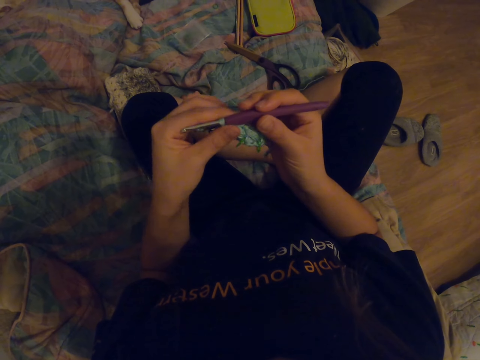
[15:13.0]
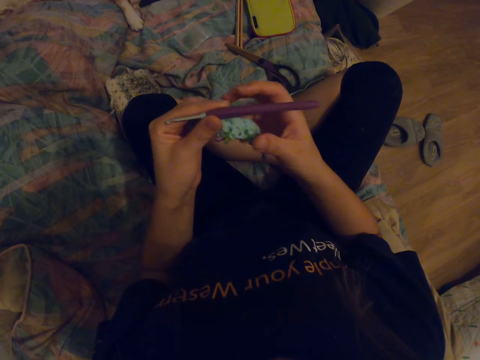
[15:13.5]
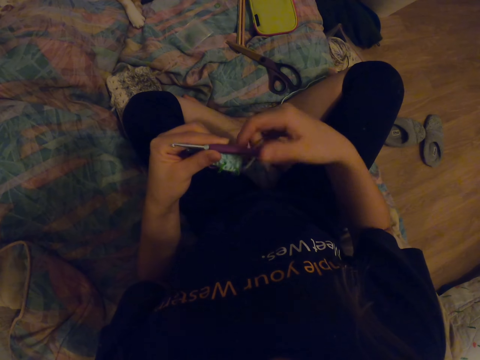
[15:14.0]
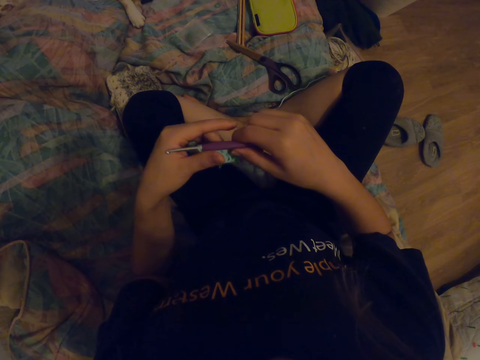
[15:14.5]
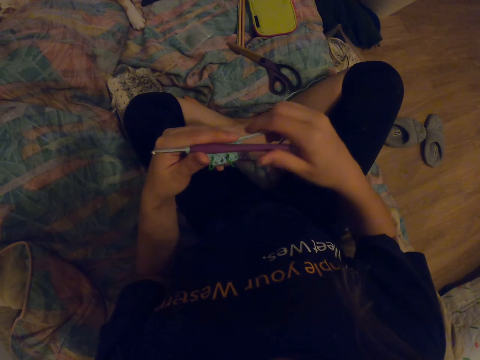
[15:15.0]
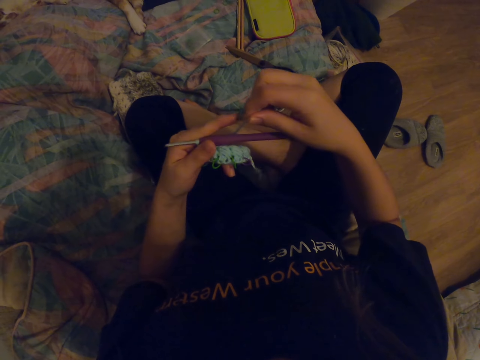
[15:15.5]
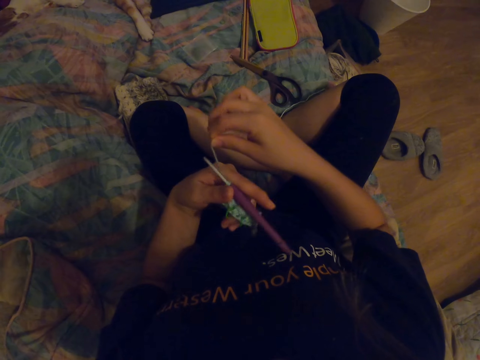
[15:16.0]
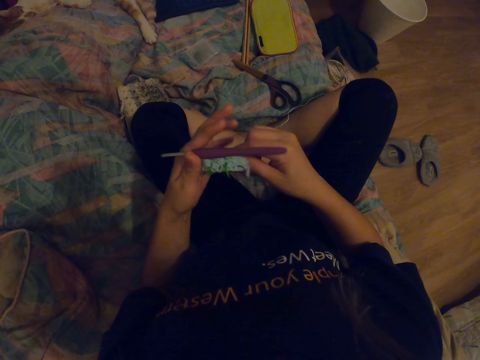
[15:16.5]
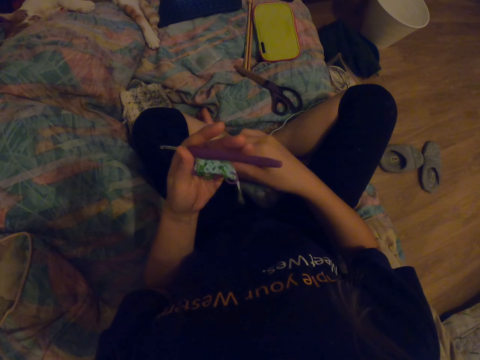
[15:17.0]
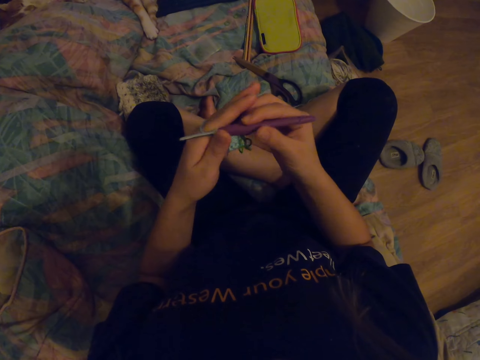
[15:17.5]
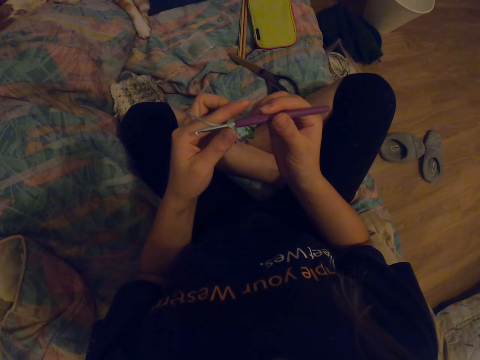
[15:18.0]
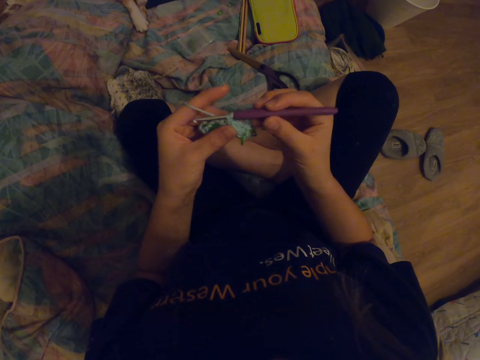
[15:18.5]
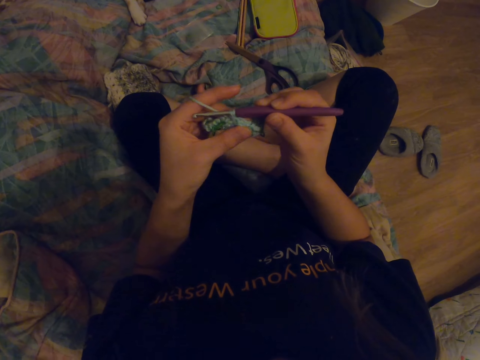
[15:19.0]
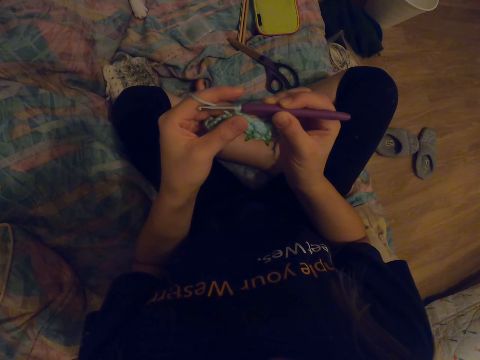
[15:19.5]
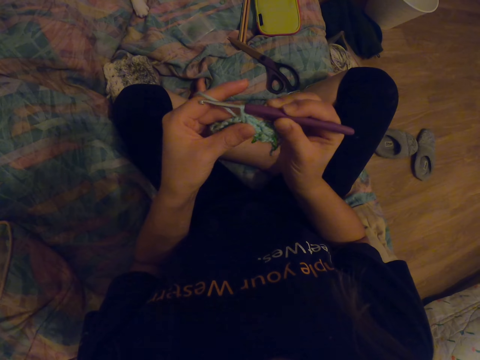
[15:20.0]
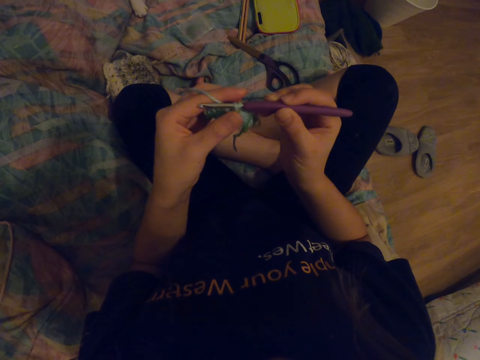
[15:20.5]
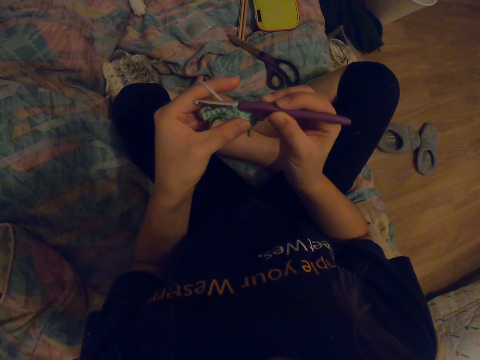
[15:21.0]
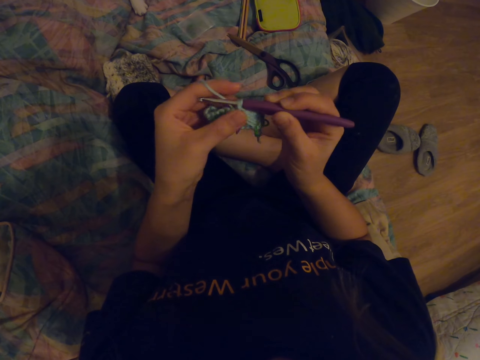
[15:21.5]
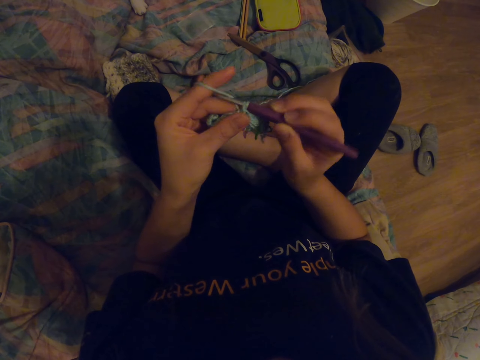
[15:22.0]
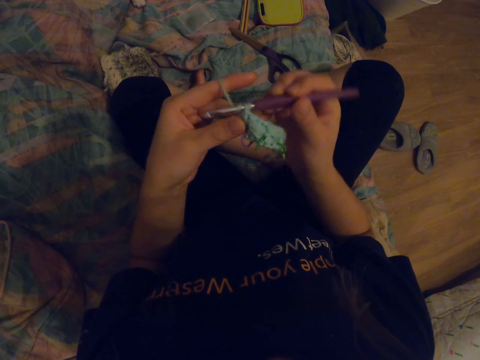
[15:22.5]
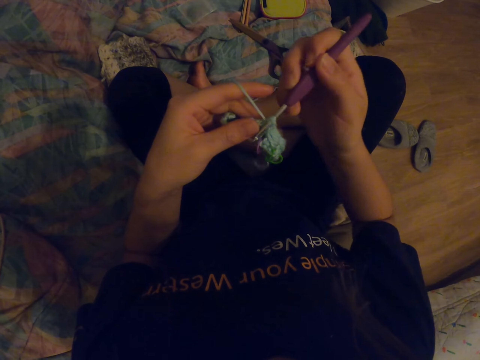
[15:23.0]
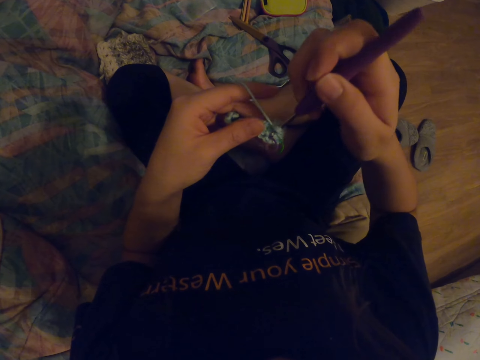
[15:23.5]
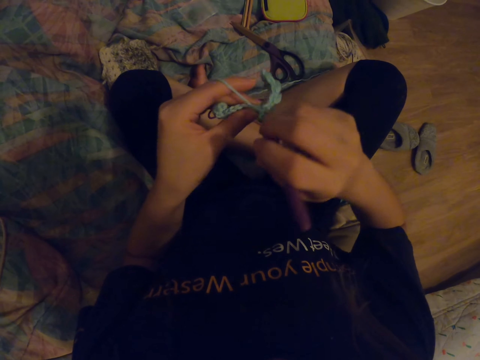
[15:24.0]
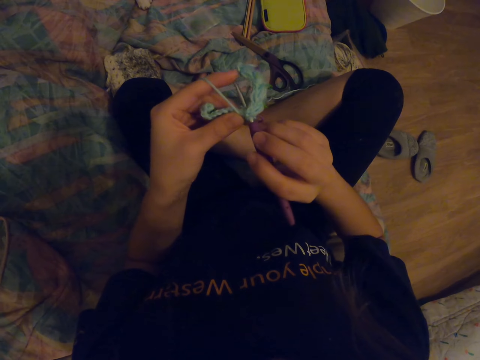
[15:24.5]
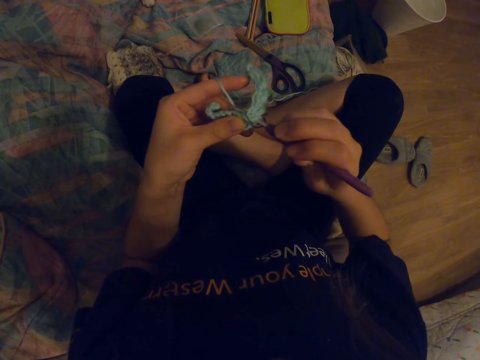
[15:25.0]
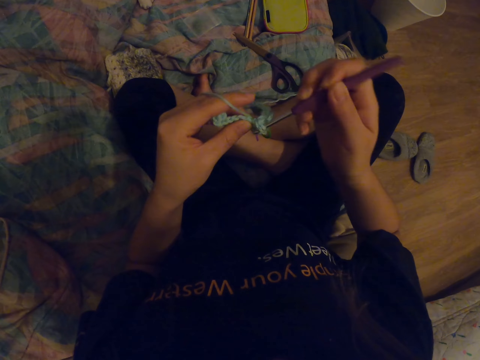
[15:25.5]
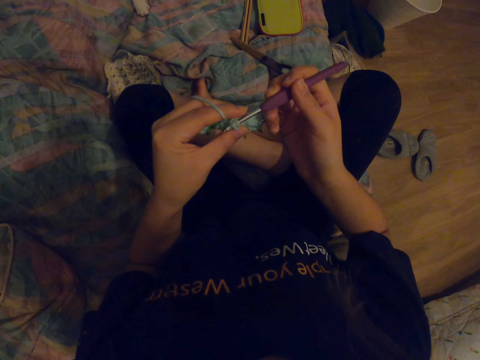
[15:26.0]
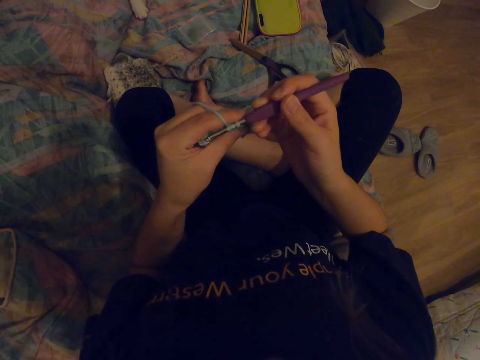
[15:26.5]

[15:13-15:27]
The camera wearer rounds the yarn across his fingers. He looks at the fabric. He knits the fabric with a crochet hook.

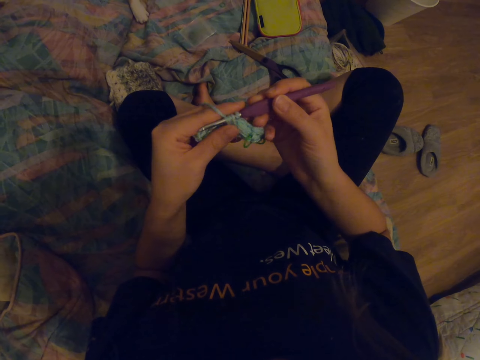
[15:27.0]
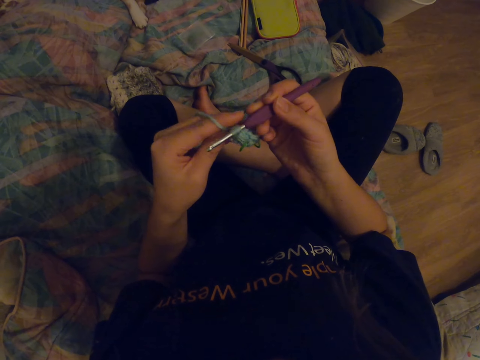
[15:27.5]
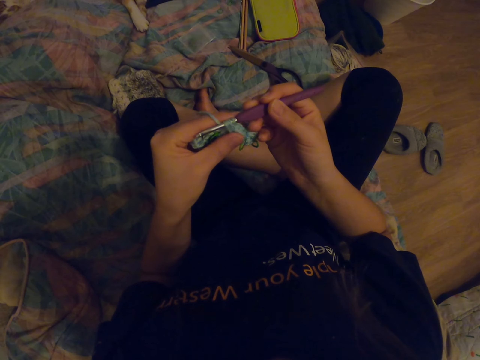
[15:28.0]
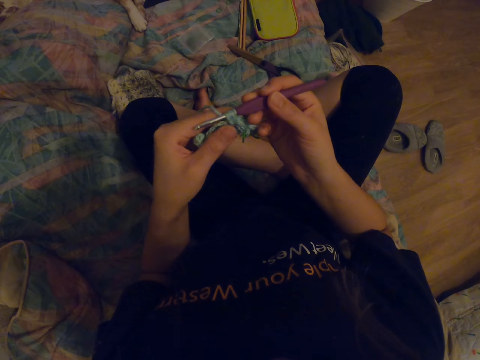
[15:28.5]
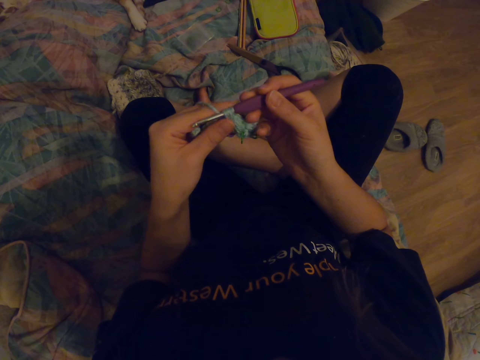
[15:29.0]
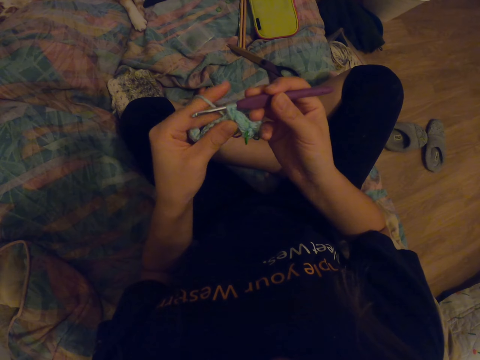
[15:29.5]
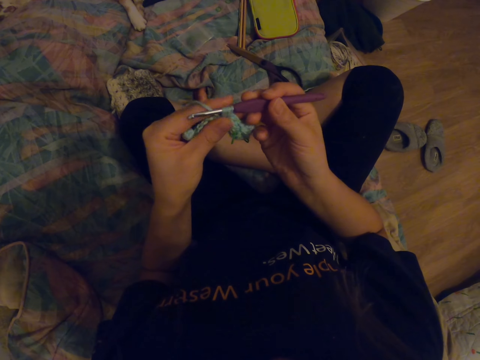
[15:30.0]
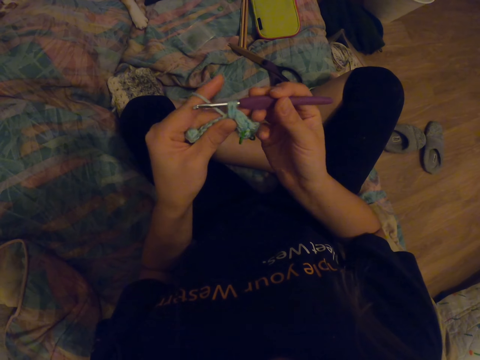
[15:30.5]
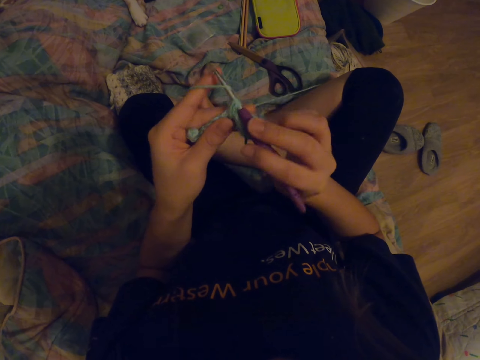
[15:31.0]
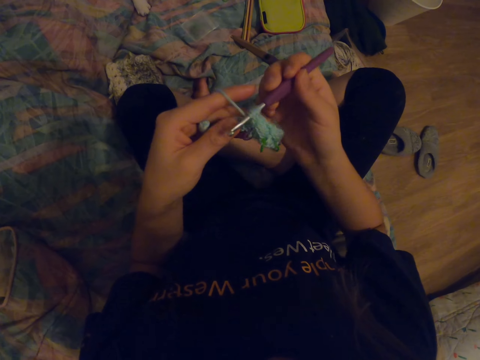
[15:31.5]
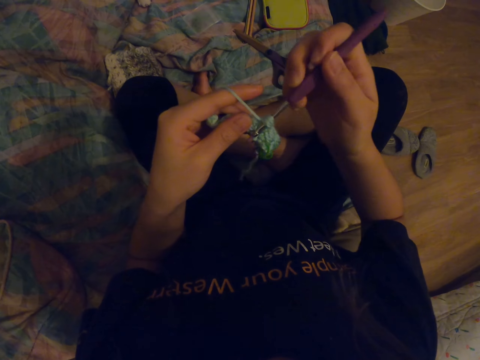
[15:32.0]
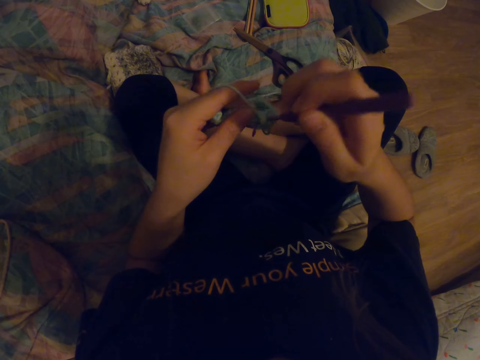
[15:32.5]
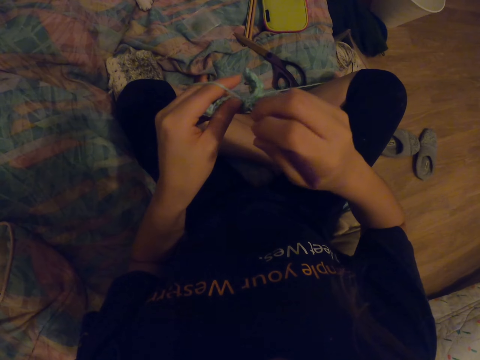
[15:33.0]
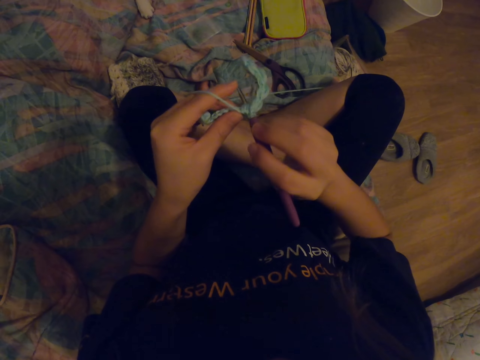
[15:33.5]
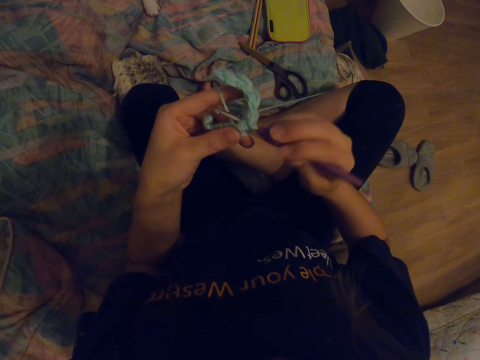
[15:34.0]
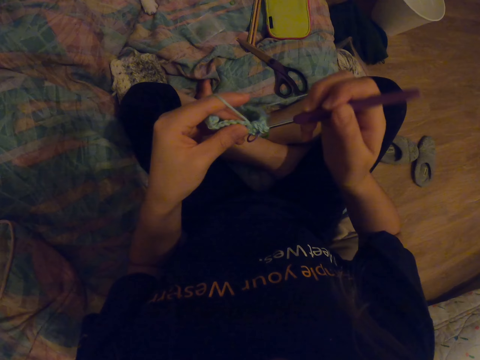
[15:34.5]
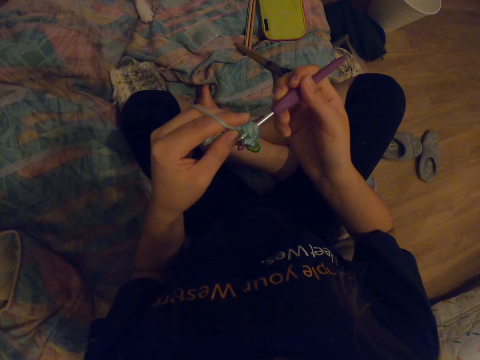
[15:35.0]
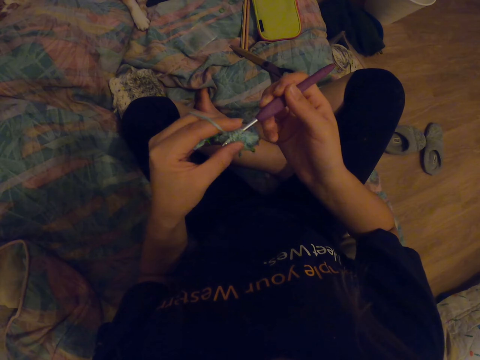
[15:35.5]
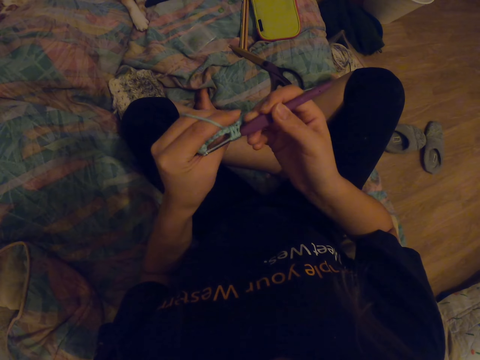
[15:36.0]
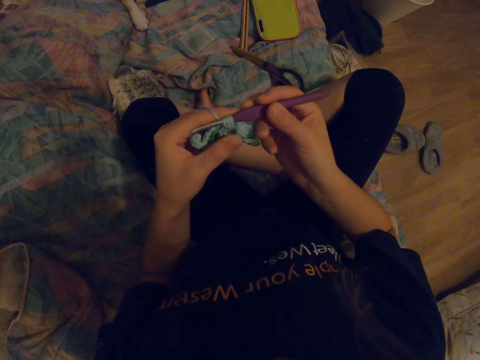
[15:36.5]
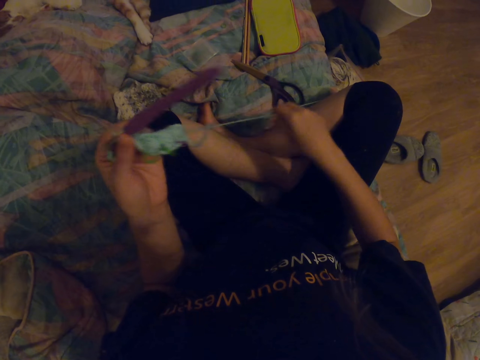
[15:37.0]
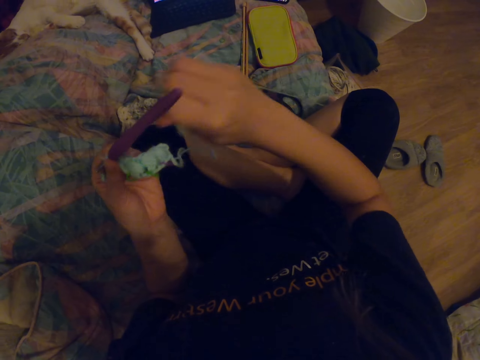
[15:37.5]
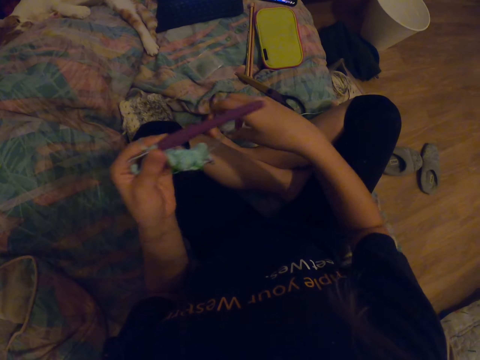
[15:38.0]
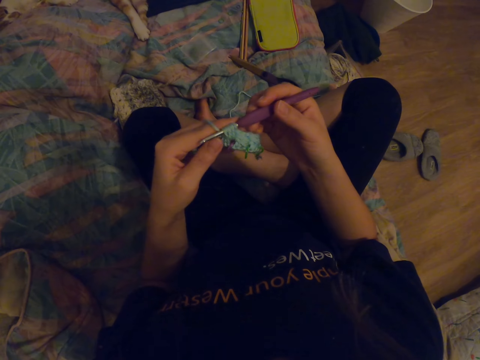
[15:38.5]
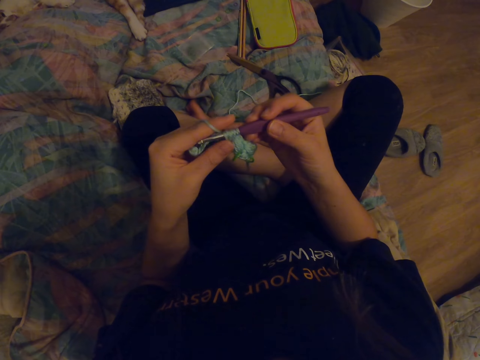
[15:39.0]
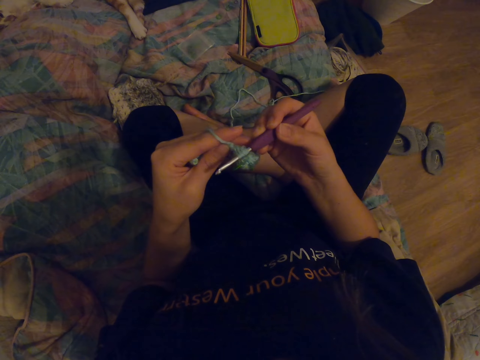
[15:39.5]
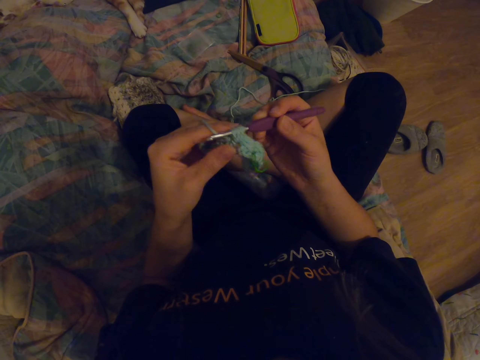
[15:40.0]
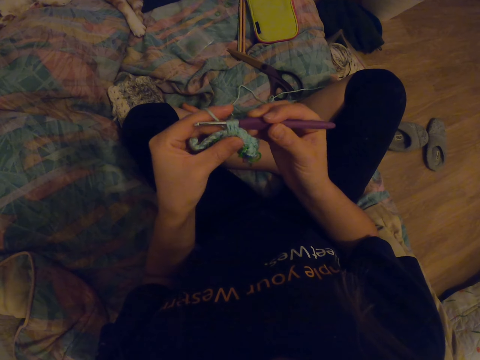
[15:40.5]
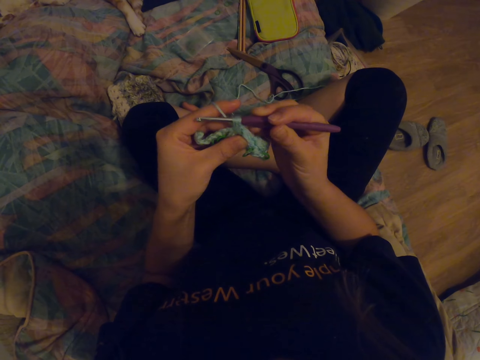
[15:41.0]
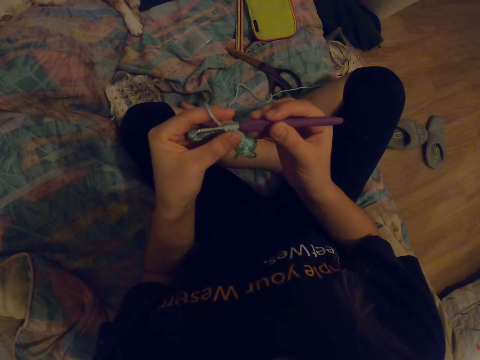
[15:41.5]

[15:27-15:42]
The camera wearer looks at the fabric. They knit the fabric with a crochet hook. They pull the yarn cord. They look at the fabric.
